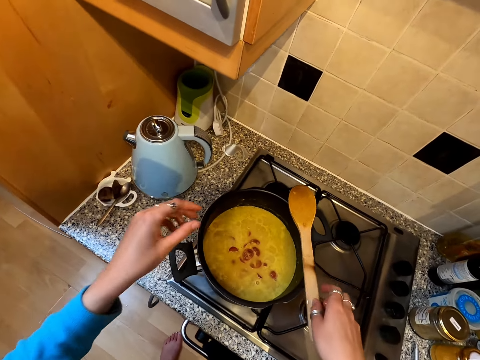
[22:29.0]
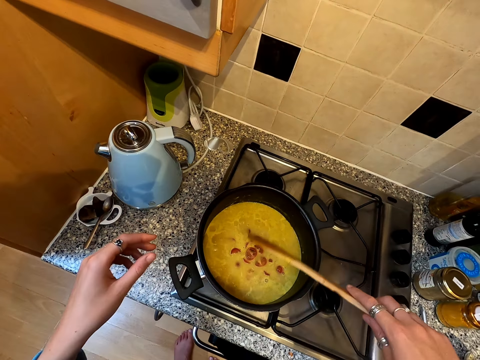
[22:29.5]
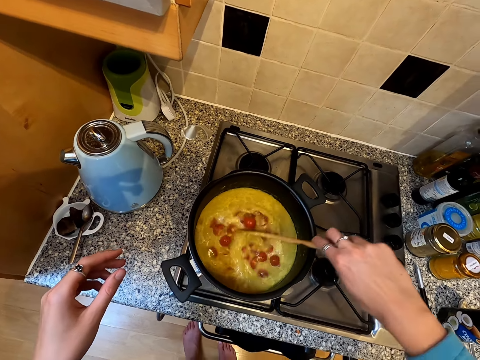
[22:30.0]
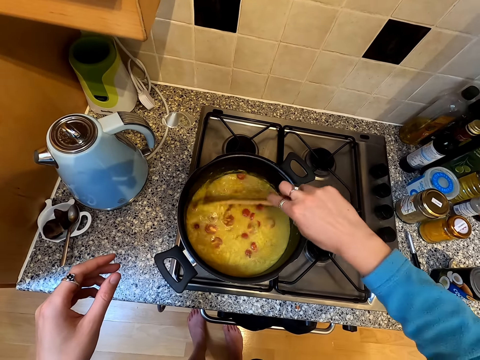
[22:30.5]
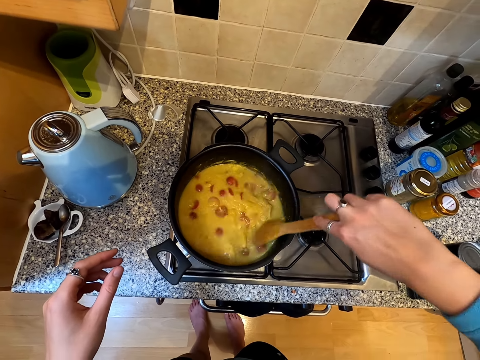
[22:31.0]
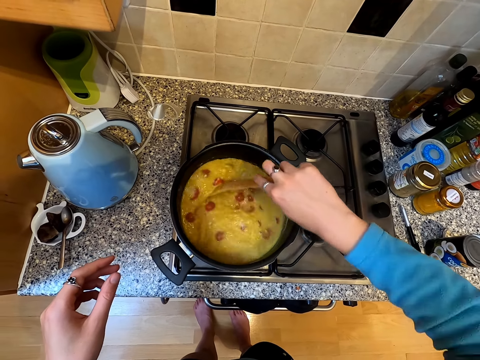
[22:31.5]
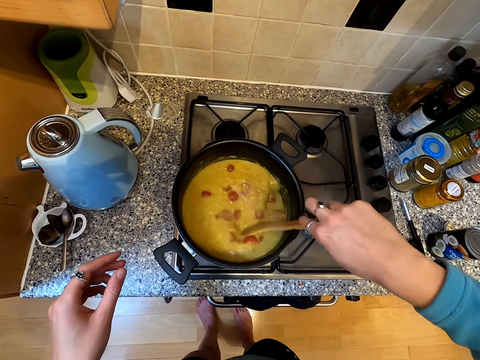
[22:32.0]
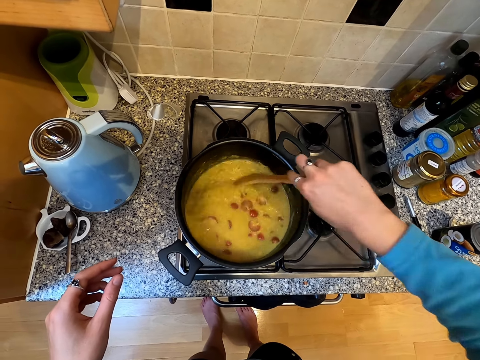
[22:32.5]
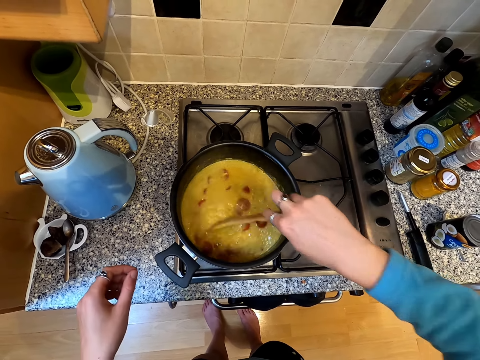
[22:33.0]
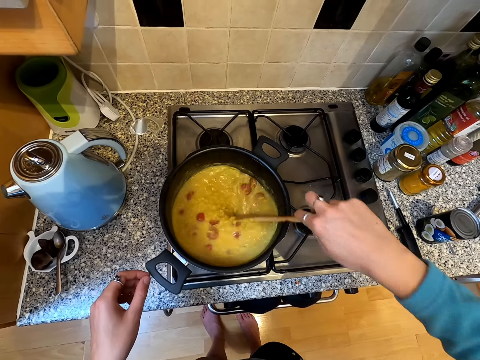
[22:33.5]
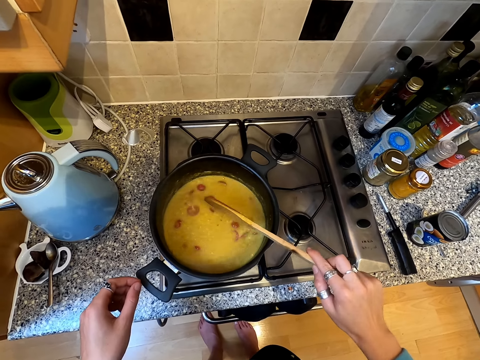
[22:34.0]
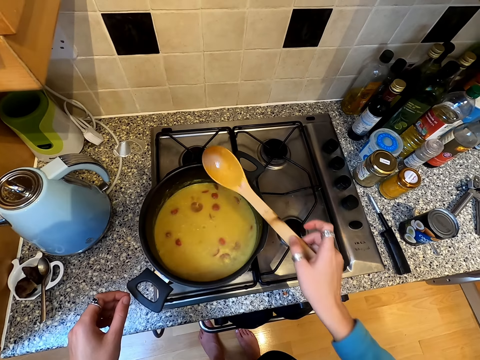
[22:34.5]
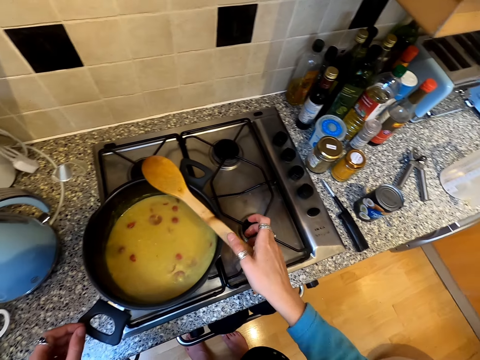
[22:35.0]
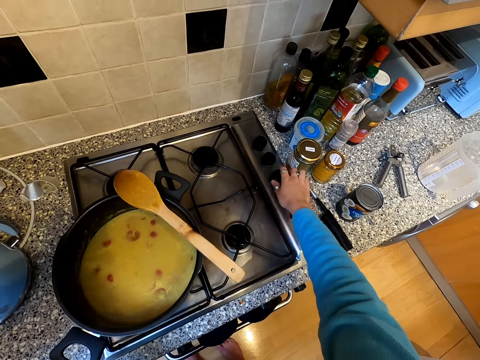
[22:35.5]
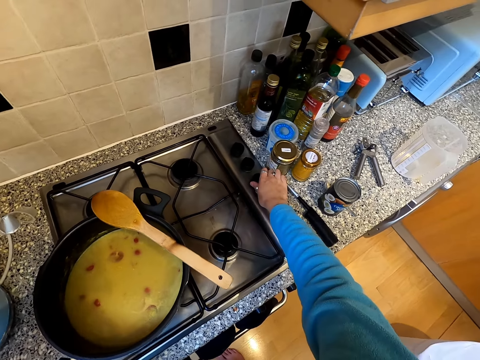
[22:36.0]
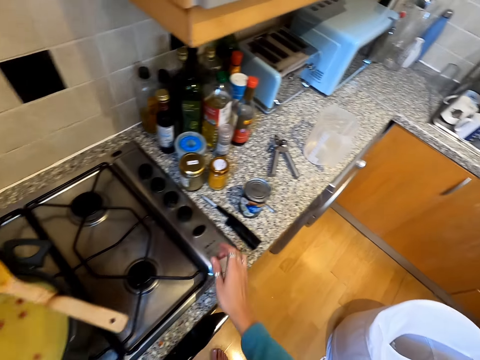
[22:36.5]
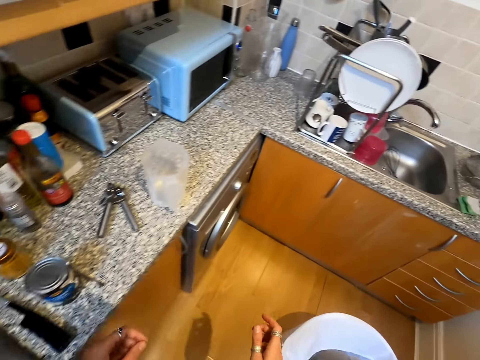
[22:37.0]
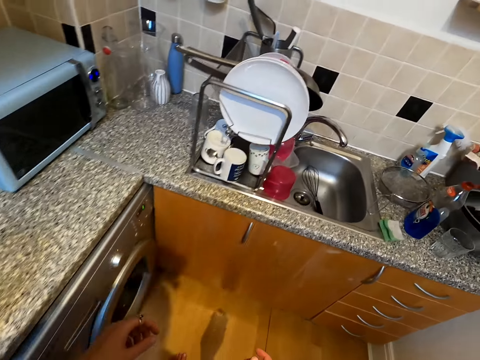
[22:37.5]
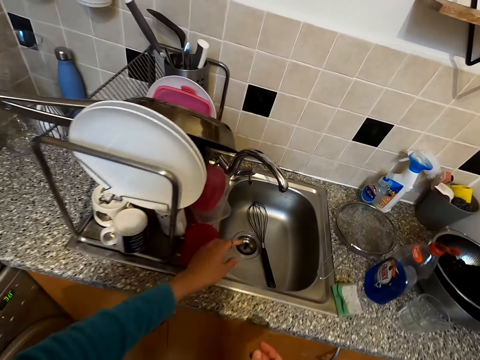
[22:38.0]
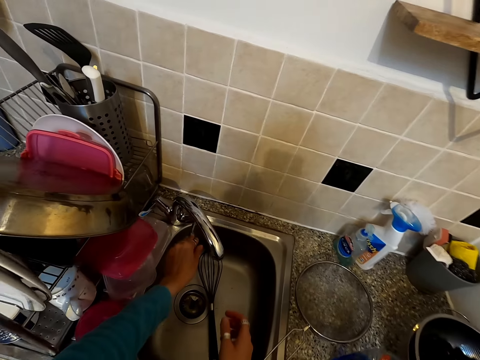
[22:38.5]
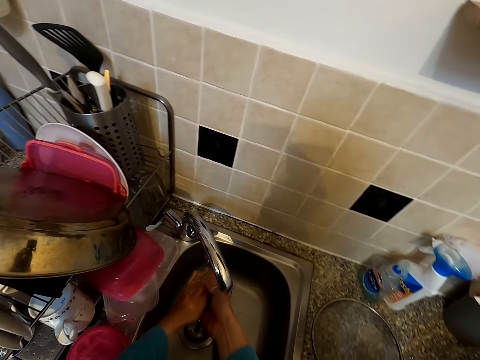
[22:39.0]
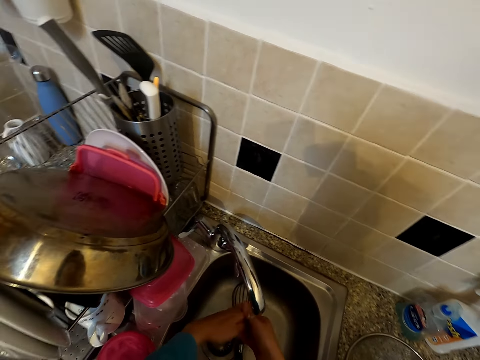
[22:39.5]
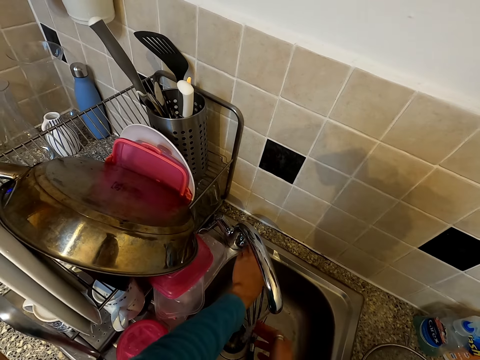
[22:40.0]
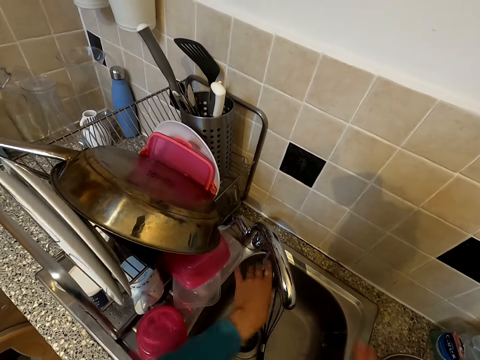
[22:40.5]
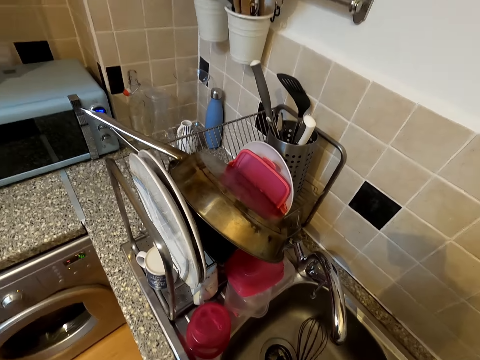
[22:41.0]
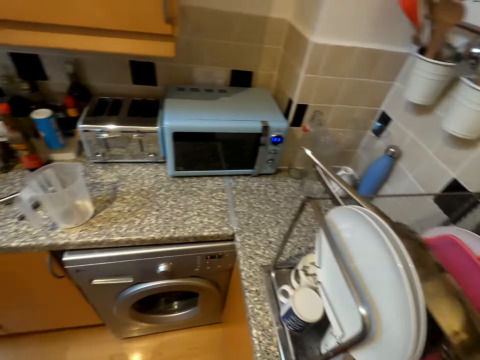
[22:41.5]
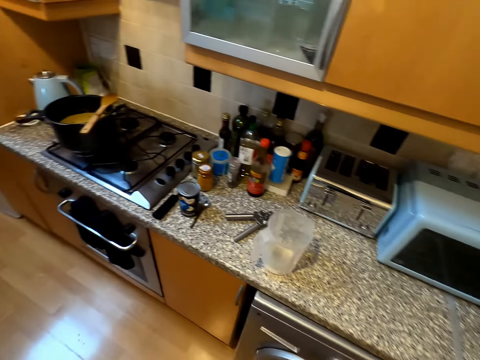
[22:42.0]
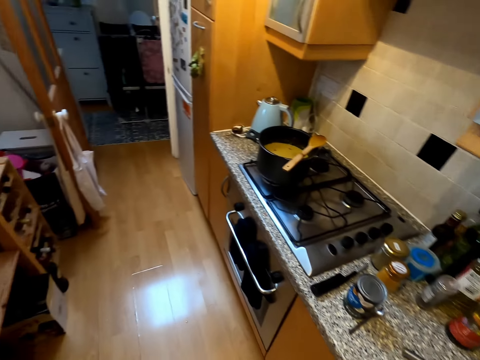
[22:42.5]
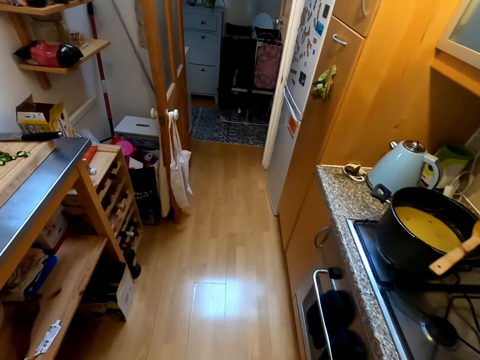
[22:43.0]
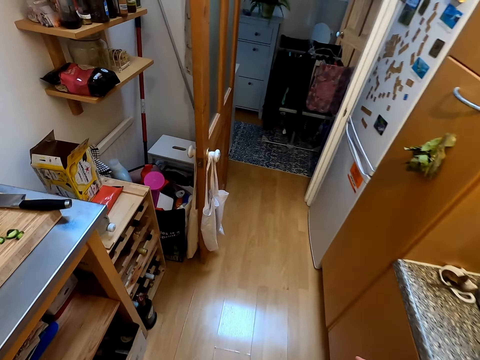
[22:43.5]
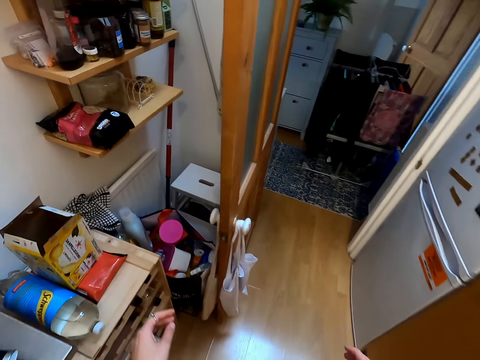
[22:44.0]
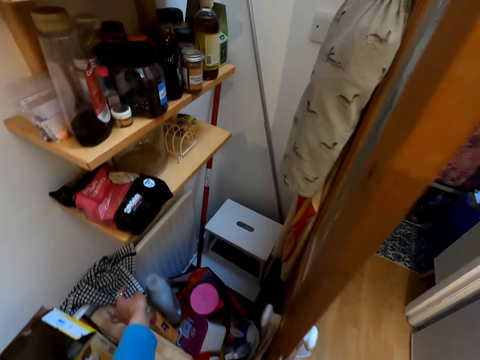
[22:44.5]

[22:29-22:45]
The camera wearer puts tomatoes in the soup. They take a cooking stick. They stir the mixture. They stir in the soup. They put the cooking stick on the pot. They adjust the cooker temperature. They walk to the sink. They turn the tap on. They wash hands in the sink. They turn the tap off. They turn around.

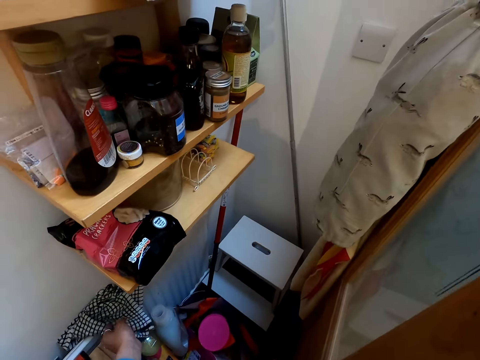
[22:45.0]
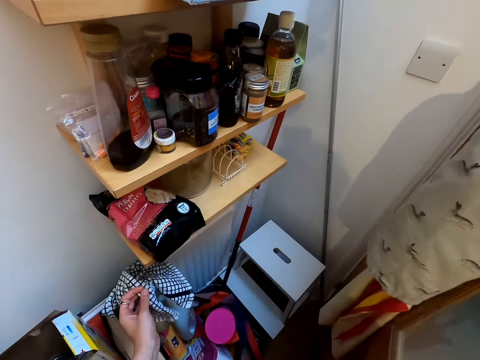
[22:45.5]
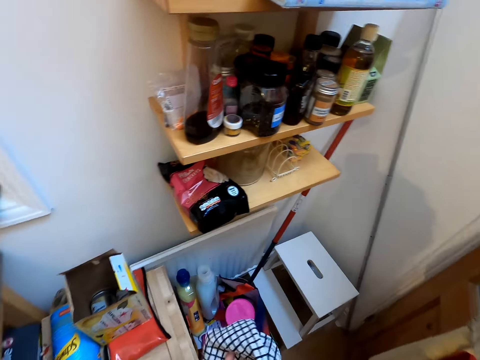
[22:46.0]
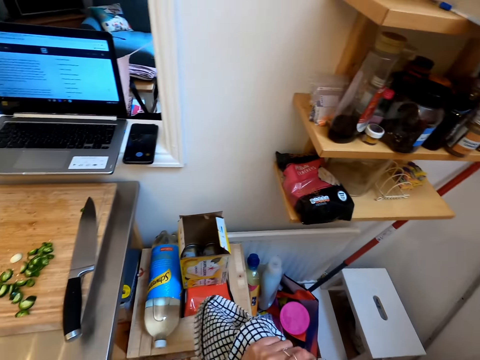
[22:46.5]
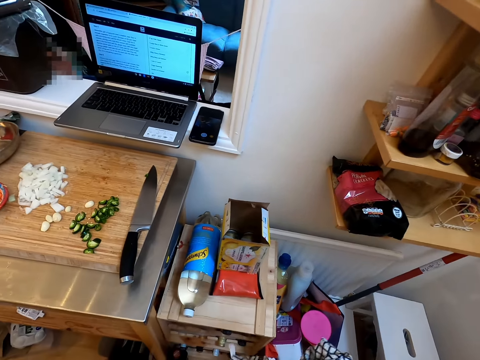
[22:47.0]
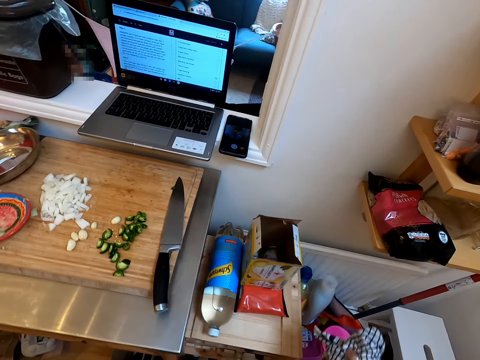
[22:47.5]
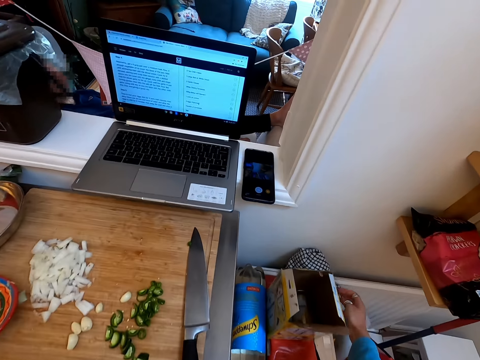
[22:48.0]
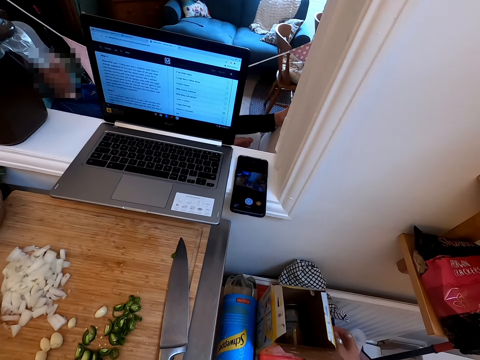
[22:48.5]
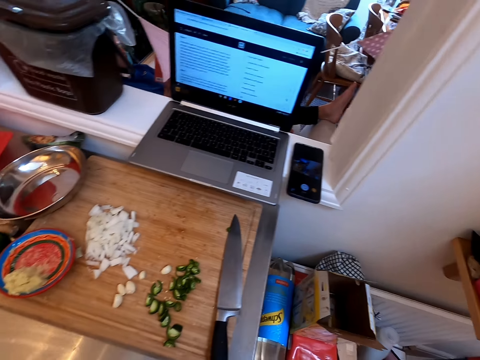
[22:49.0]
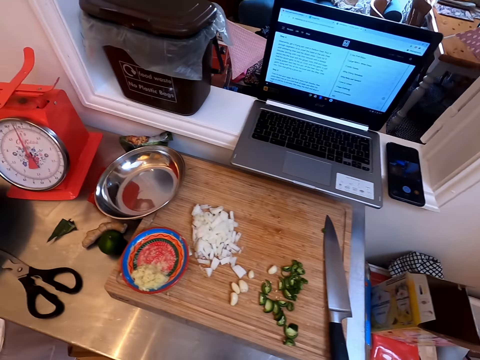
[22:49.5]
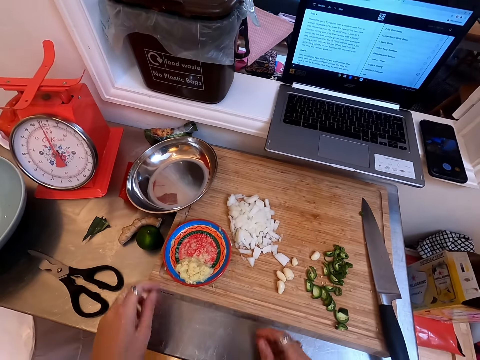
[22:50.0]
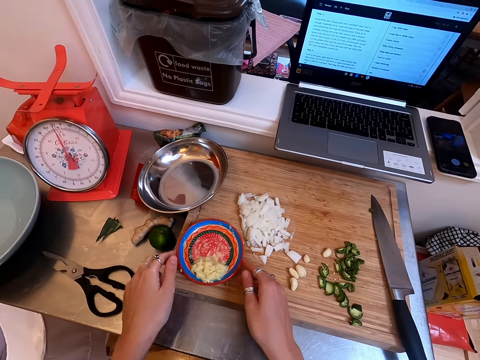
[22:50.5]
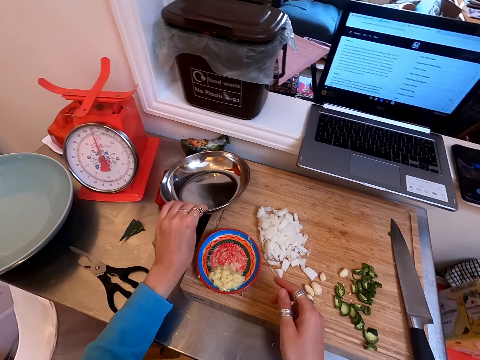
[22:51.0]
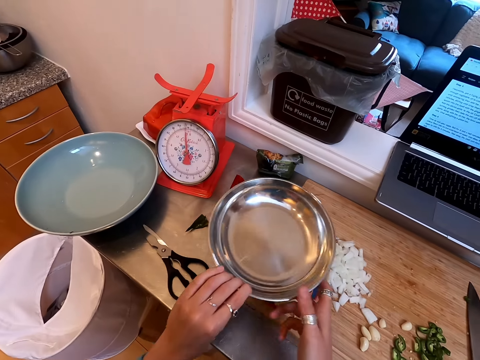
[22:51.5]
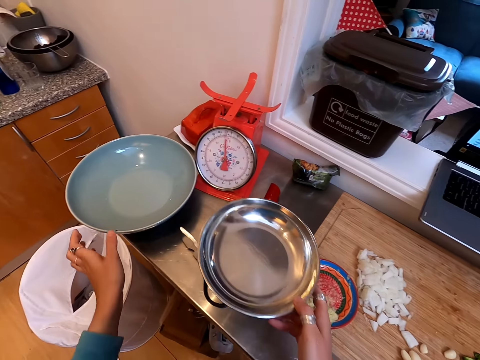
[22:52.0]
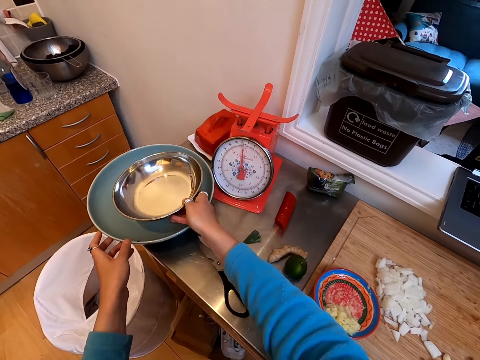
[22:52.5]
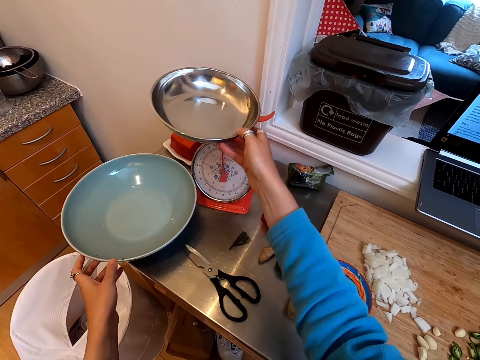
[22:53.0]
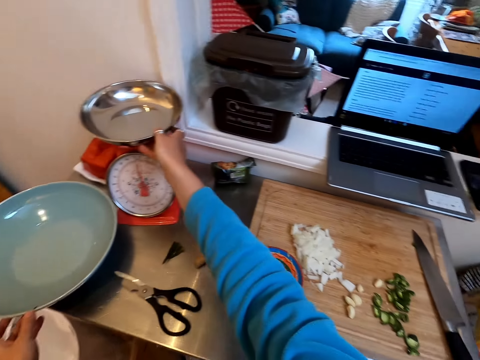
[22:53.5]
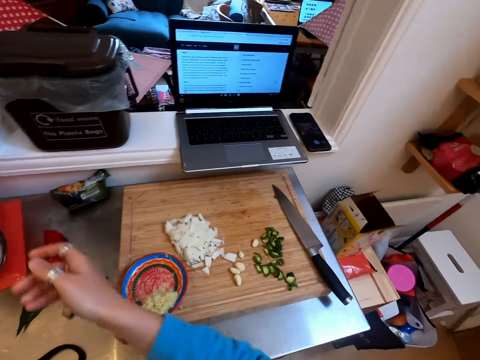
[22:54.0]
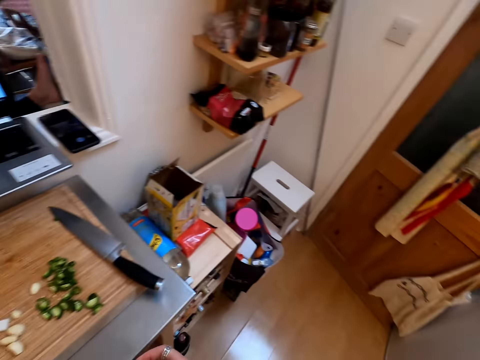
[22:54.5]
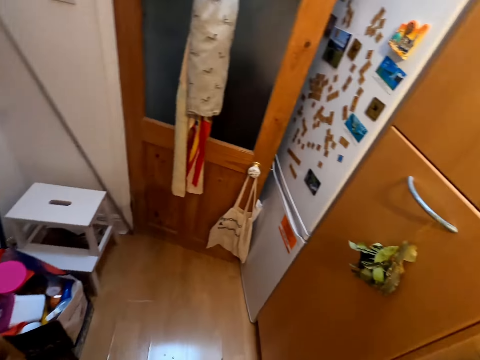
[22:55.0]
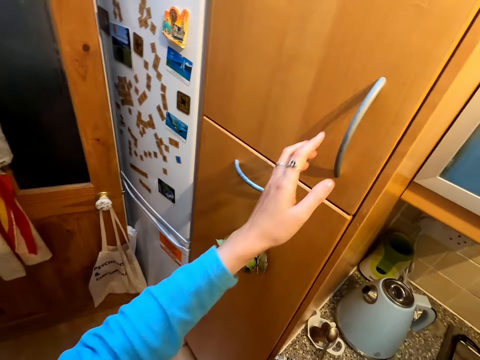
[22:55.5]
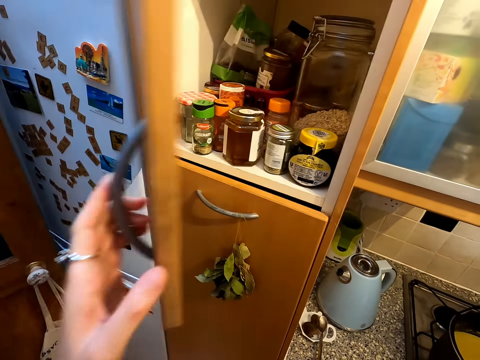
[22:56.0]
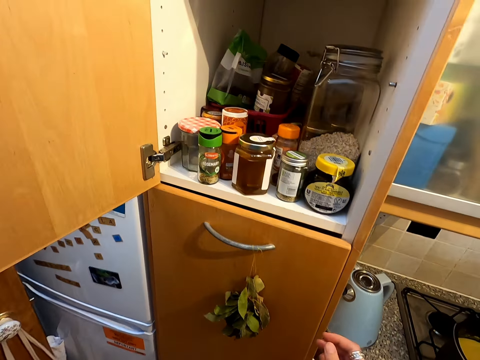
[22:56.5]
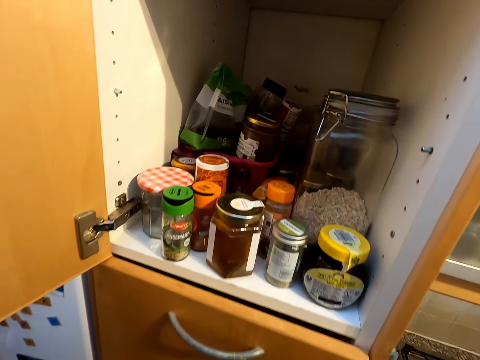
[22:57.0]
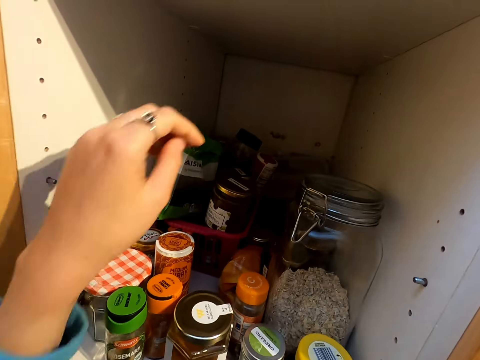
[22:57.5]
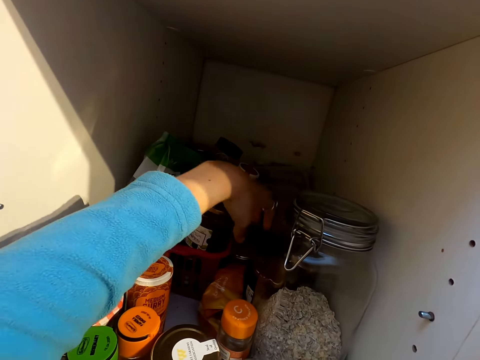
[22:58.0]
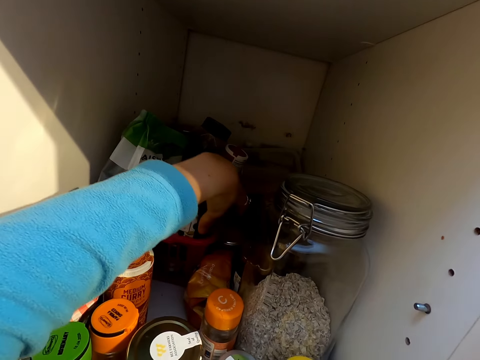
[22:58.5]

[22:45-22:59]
The camera wearer walks in the kitchen. They take the rag. They wipe hands on the rag. They throw the rag down on a wood. They touch a plate. They move to the chopping board. They pick the aluminum plate. They place the aluminum plate on the weighing machine. They turn around. They open the cupboard.
